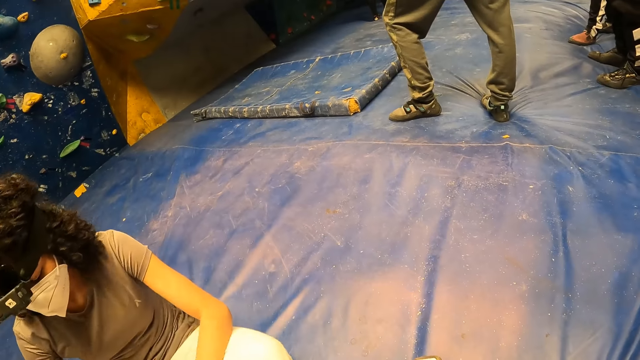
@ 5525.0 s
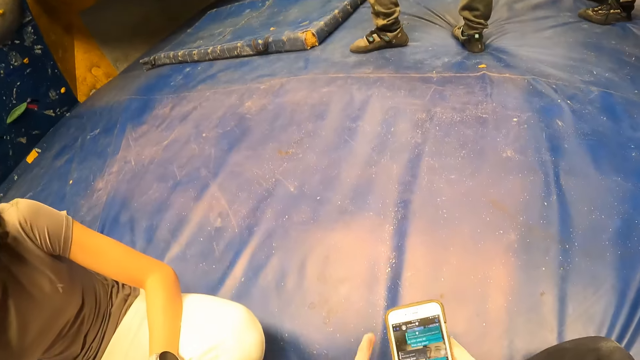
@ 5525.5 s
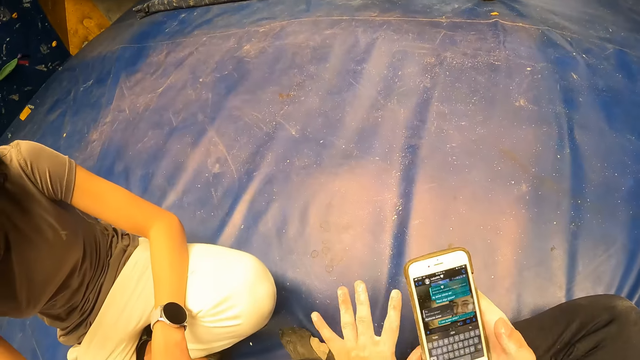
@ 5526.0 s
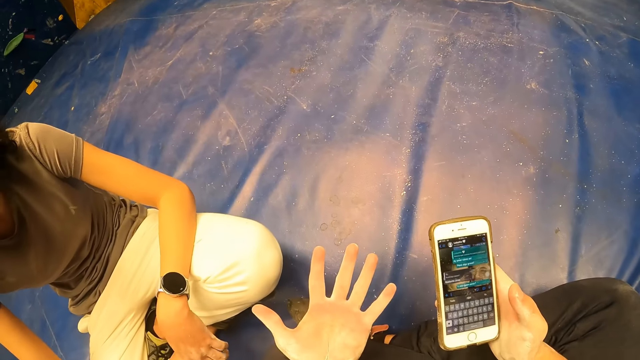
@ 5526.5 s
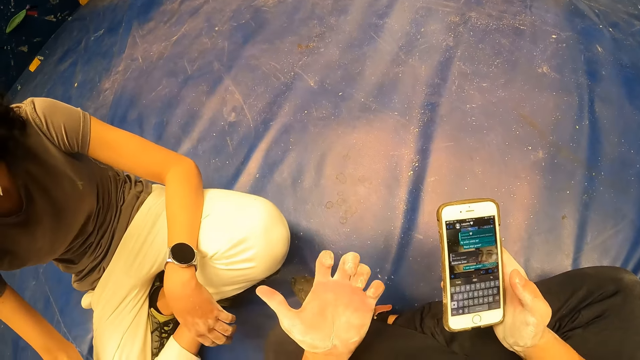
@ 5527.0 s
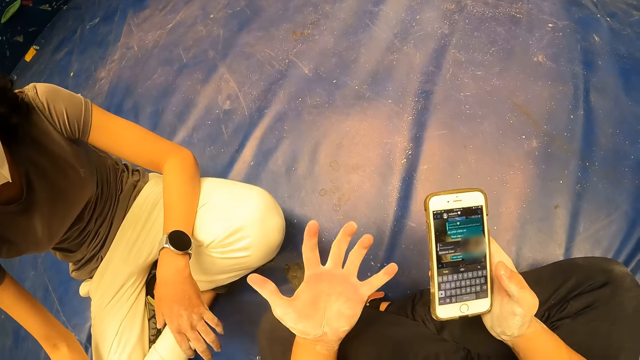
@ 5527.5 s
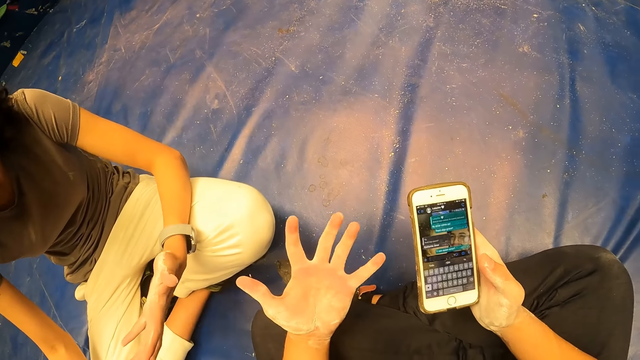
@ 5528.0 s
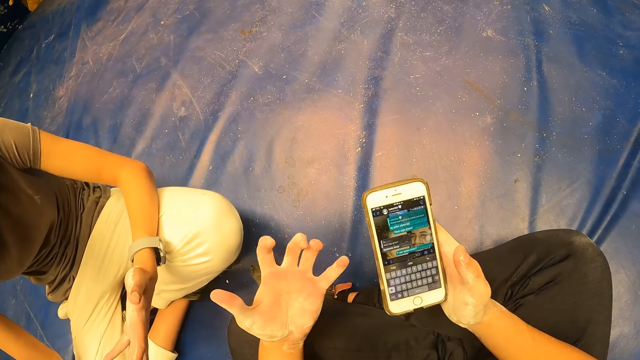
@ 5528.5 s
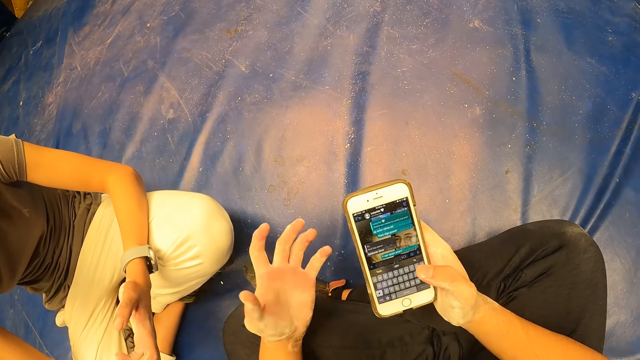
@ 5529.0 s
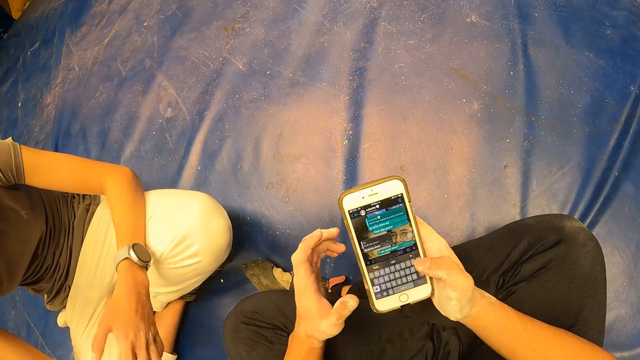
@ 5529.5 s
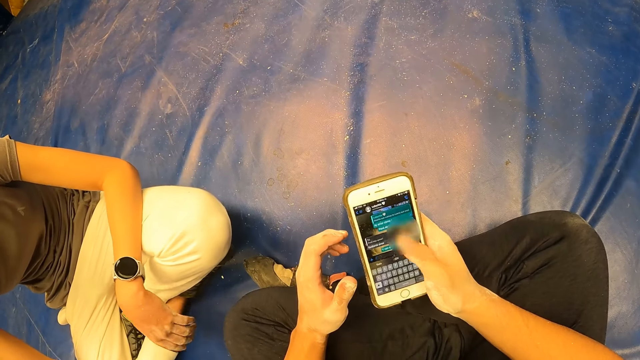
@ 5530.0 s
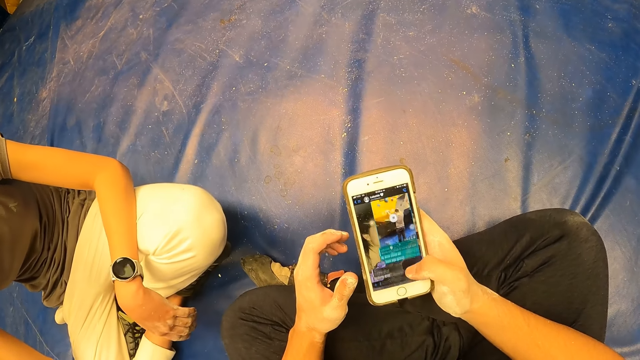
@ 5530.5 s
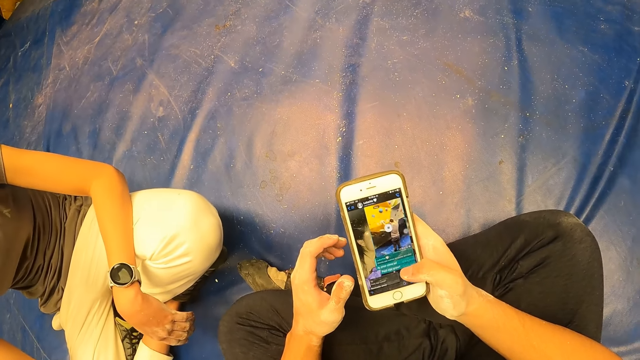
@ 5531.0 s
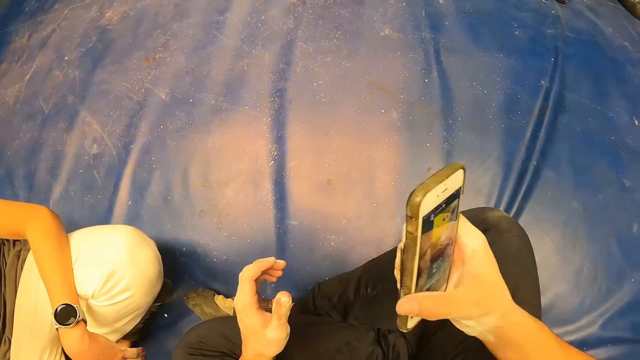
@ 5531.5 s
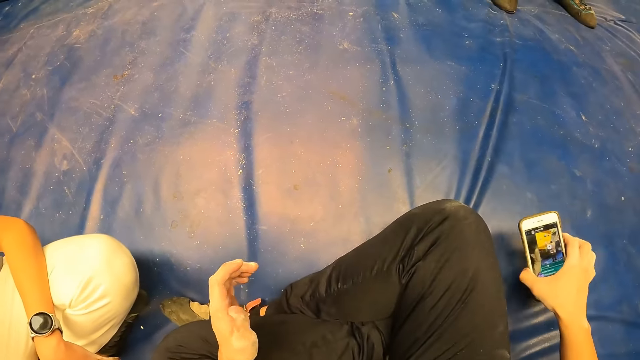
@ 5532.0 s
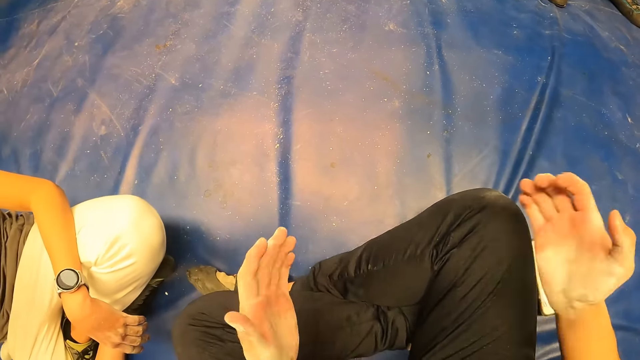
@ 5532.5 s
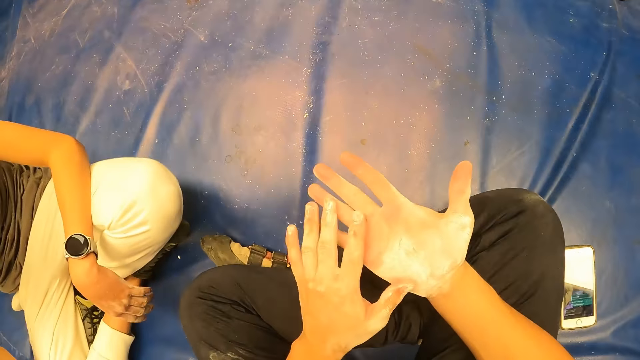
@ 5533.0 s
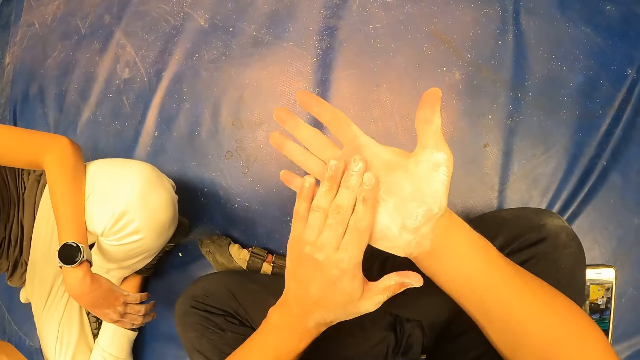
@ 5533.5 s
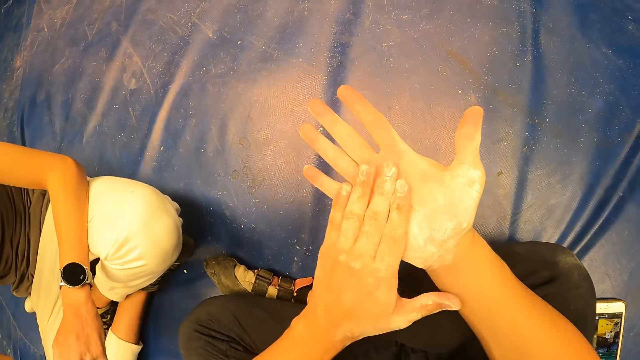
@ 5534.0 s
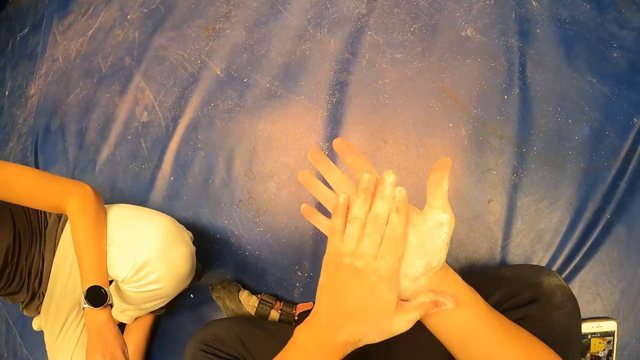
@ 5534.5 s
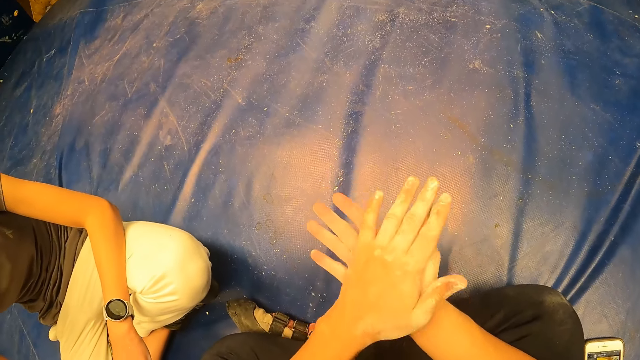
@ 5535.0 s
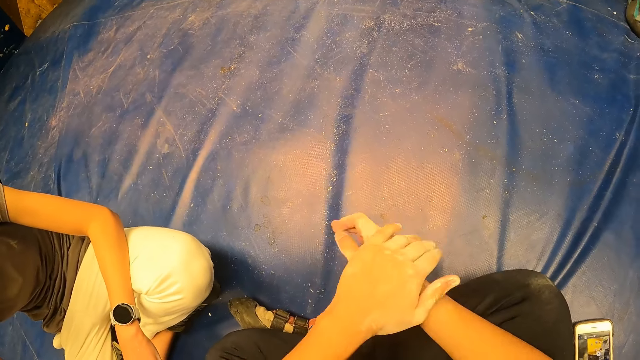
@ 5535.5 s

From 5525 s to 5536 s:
The camera wearer looks at the hand. He moves the fingers and operates the phone. He places the phone on the mat with his right hand. He looks at the hands. He rubs both hands.

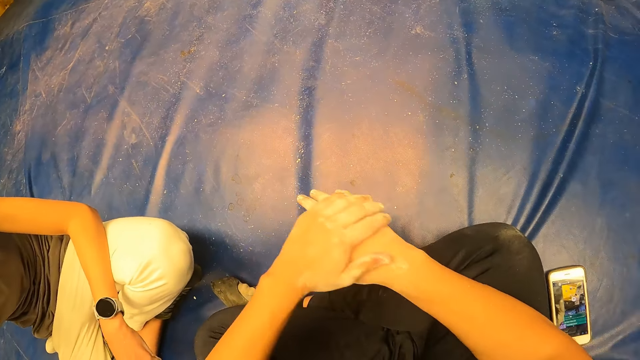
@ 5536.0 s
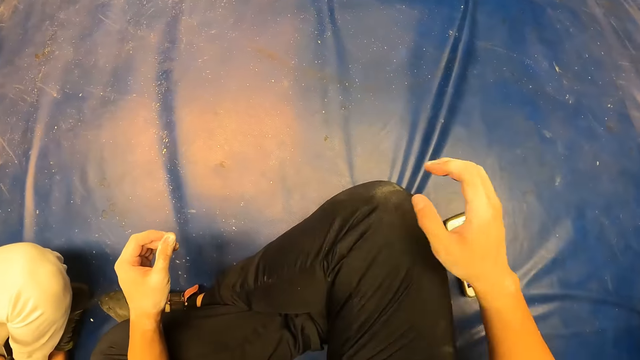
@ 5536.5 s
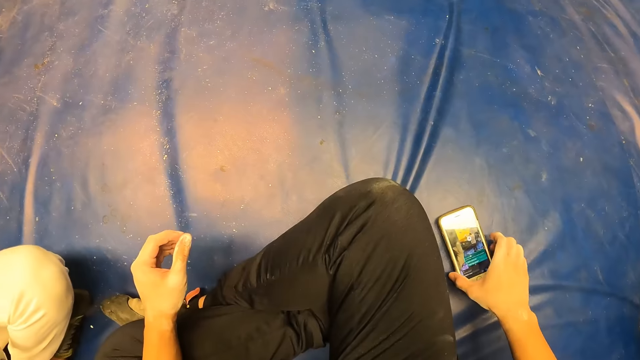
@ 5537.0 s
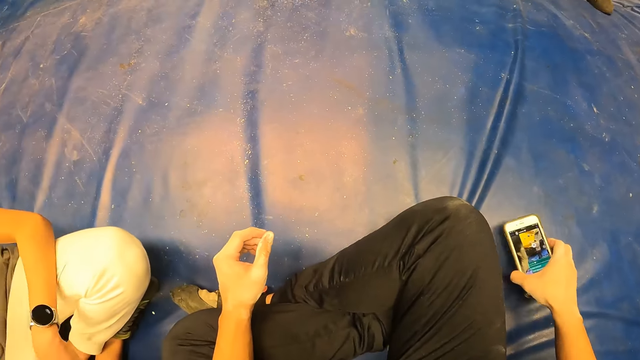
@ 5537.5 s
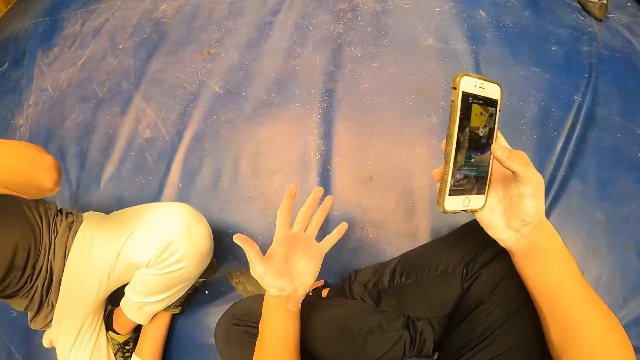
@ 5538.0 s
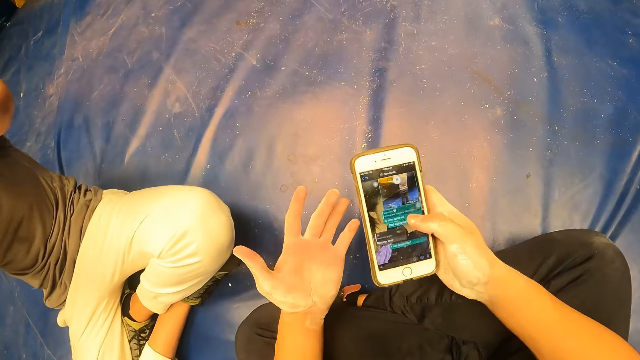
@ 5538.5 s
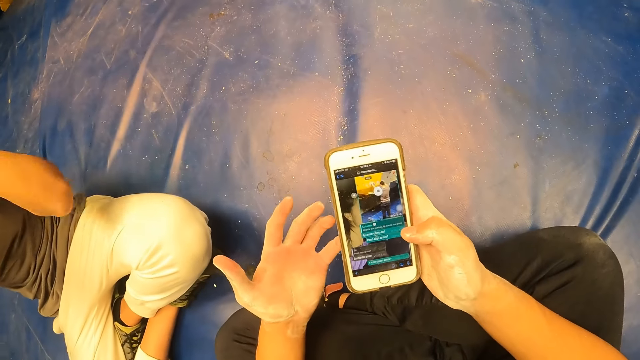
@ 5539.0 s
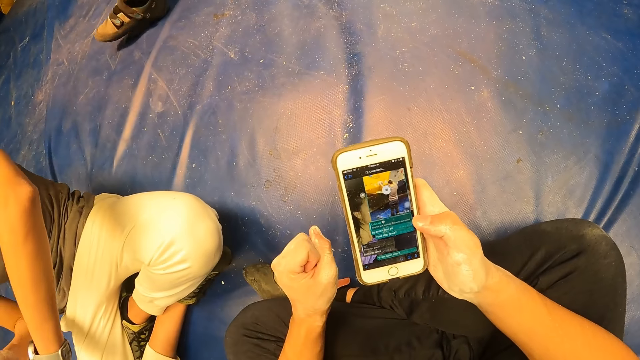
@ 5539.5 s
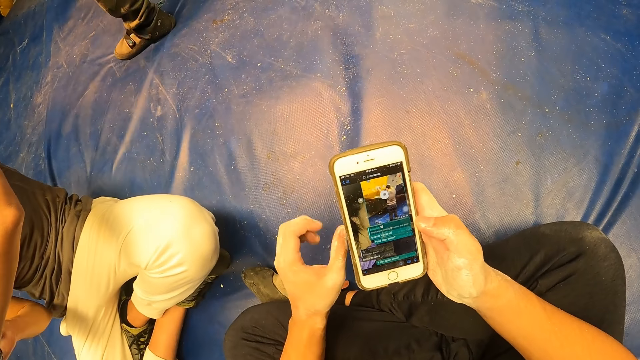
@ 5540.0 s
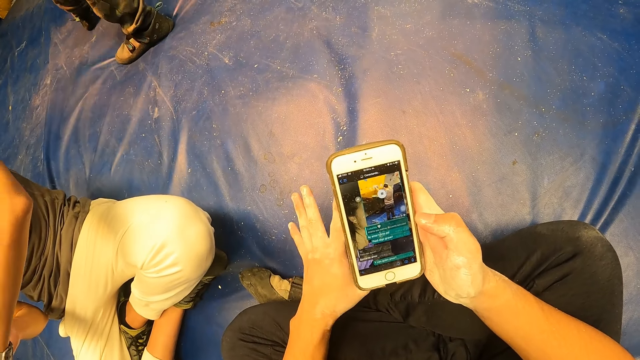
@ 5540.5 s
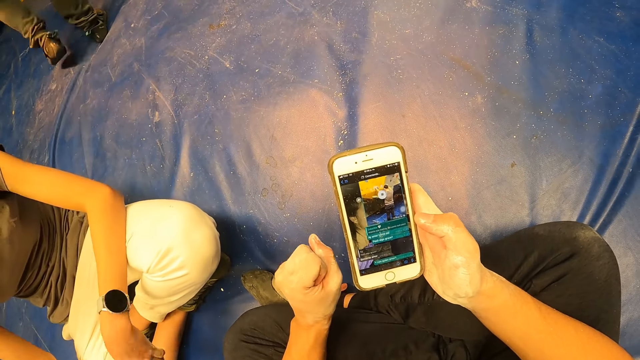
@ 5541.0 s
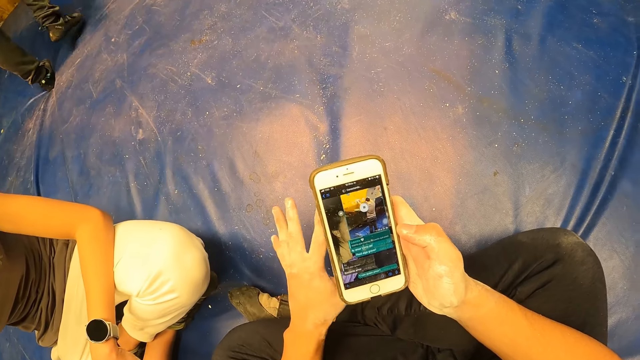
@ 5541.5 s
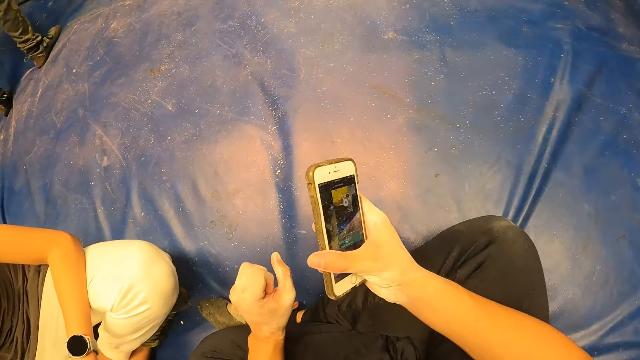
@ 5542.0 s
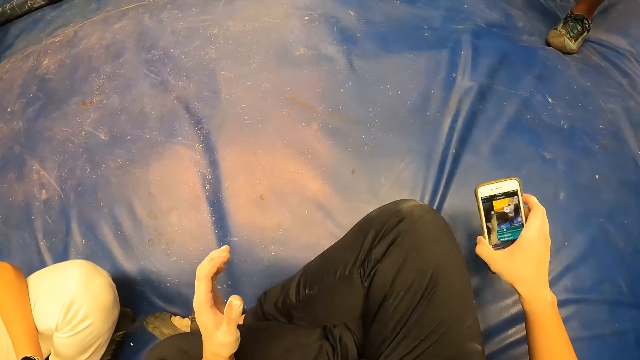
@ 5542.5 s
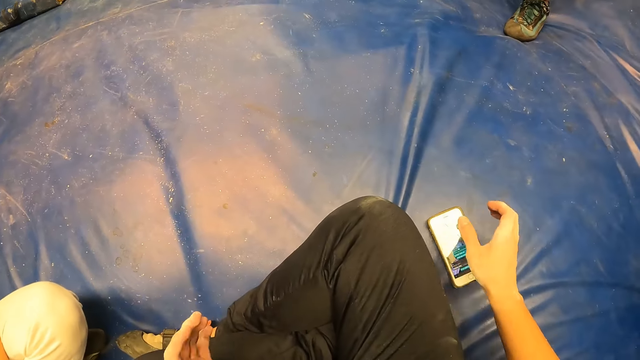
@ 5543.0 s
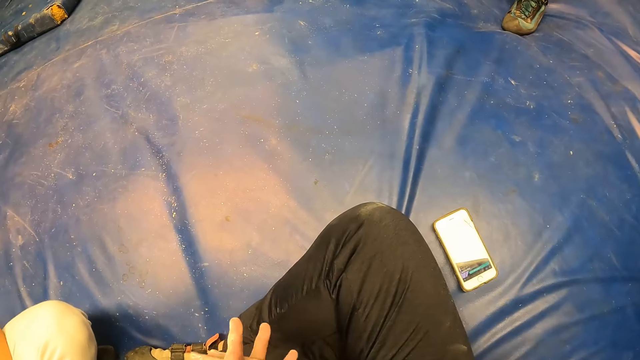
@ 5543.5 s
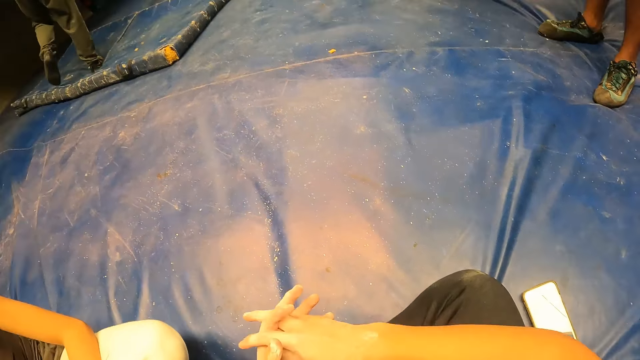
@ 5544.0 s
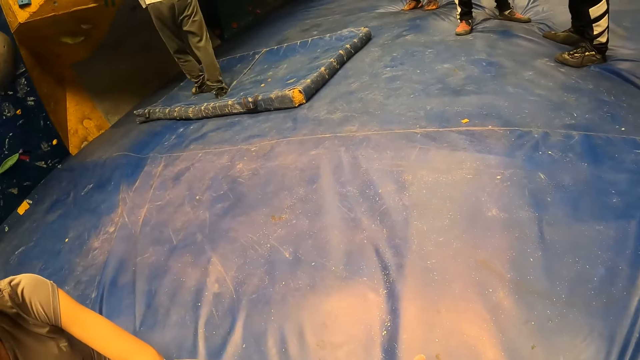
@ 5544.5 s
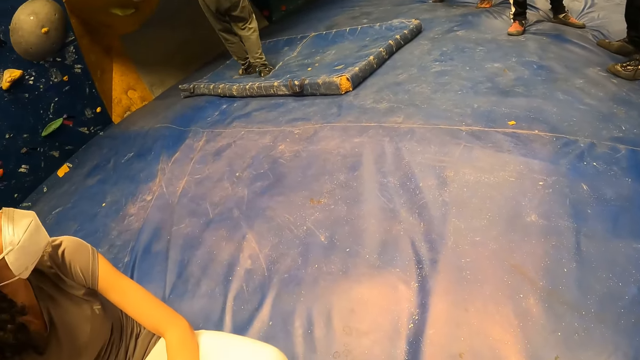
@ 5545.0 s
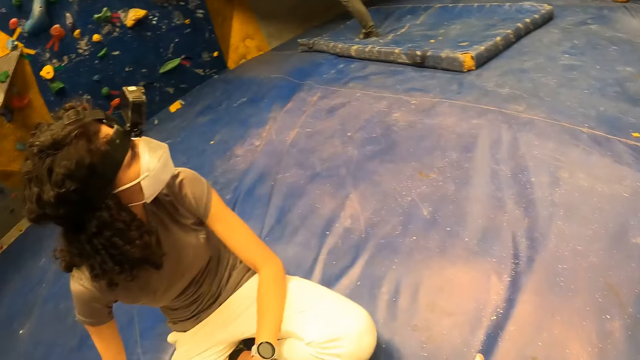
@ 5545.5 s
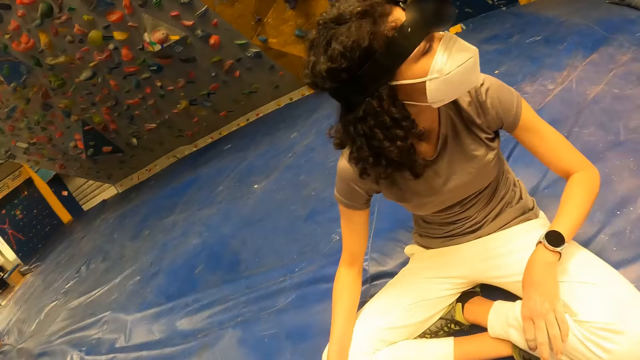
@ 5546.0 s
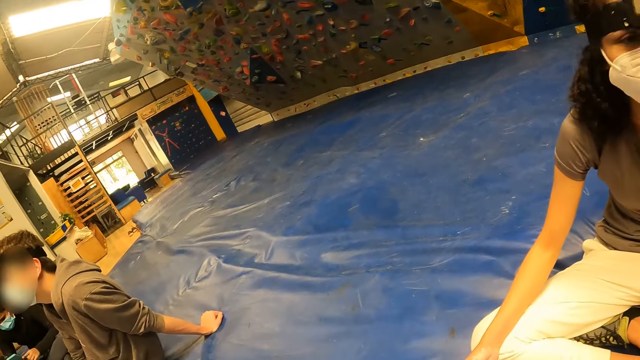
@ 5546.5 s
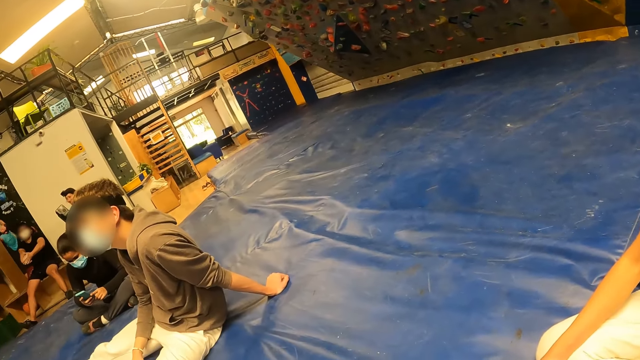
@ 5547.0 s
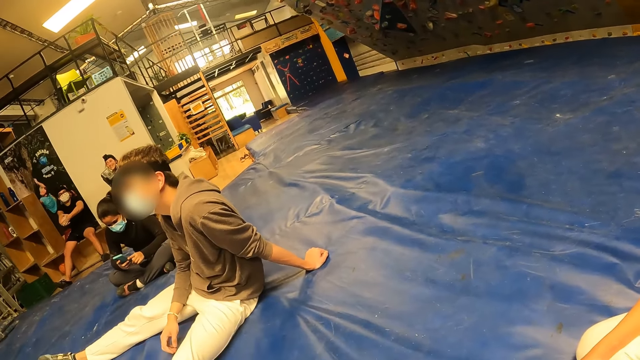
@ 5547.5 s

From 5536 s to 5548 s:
The camera wearer picks up the phone from the mat with his right hand. A lady moves the hands. The camera wearer presses the phone with his right hand. He moves the hand and looks at the phone. He places the phone on the mat with his right hand. He moves the hands and looks around.
